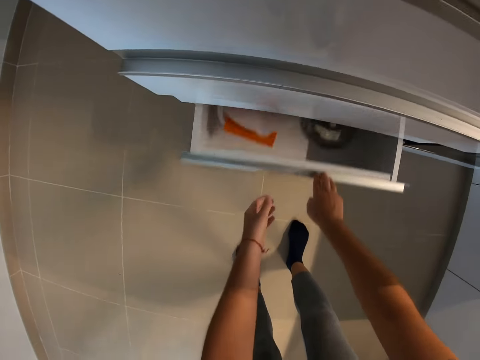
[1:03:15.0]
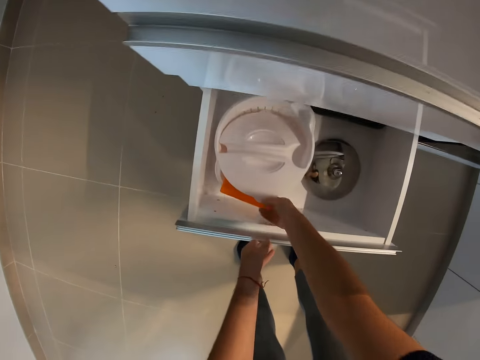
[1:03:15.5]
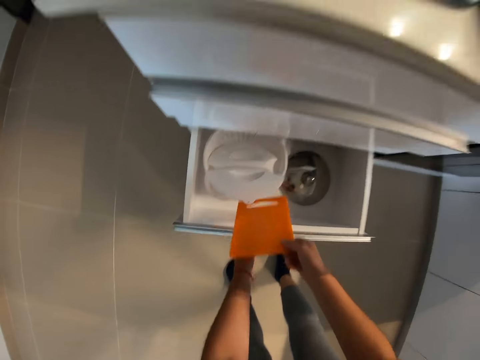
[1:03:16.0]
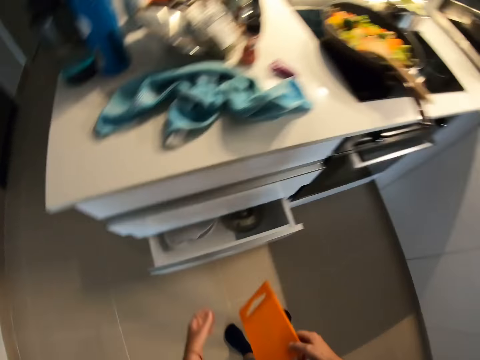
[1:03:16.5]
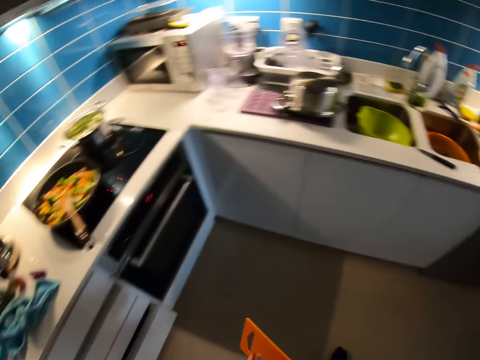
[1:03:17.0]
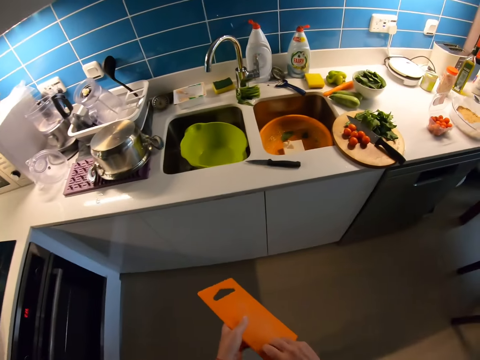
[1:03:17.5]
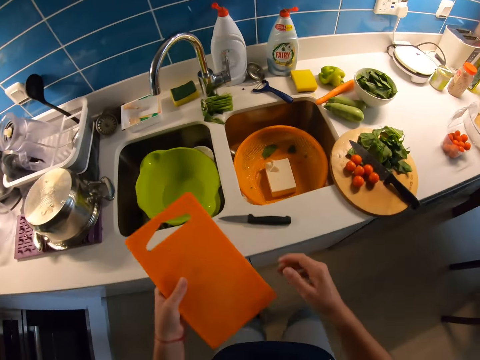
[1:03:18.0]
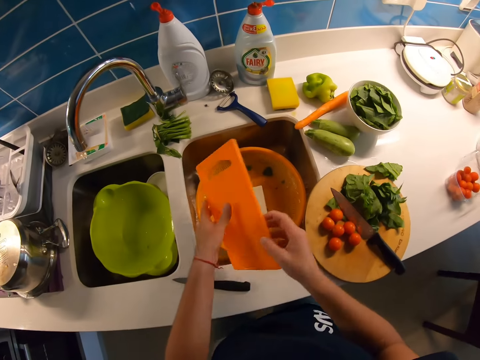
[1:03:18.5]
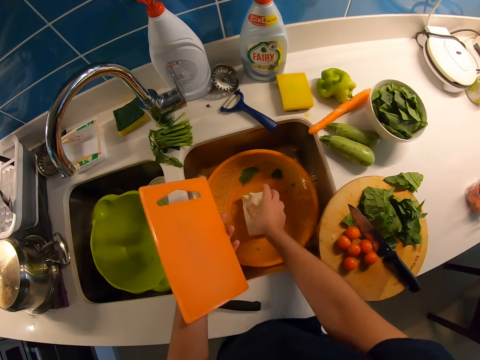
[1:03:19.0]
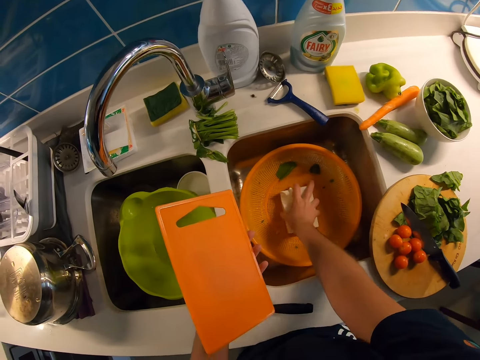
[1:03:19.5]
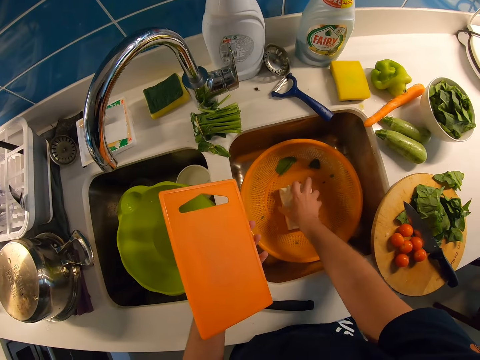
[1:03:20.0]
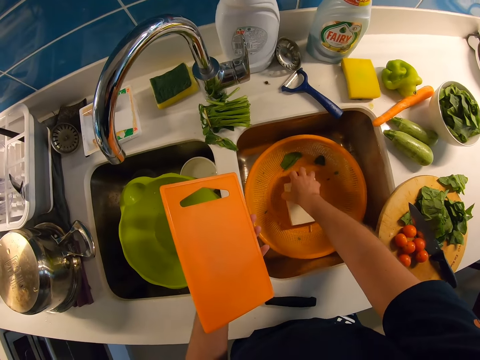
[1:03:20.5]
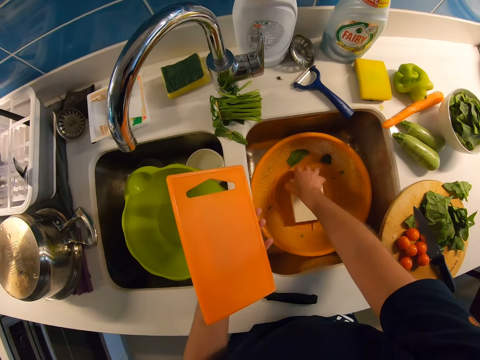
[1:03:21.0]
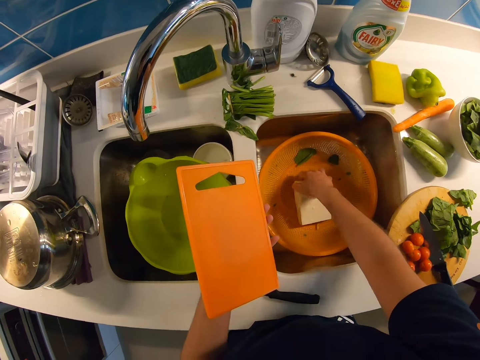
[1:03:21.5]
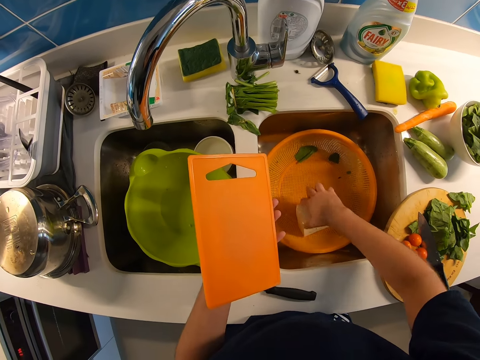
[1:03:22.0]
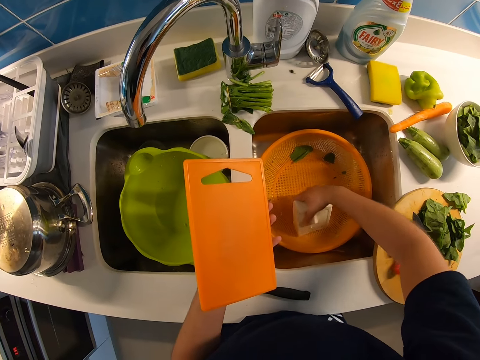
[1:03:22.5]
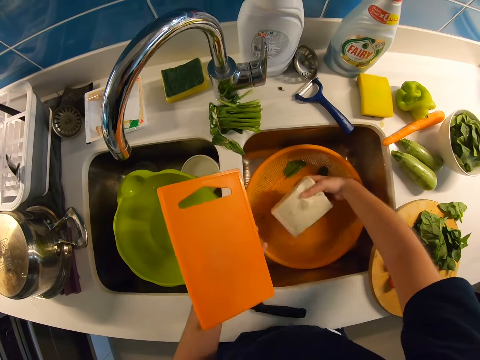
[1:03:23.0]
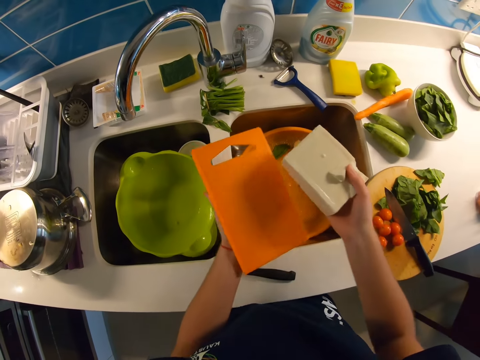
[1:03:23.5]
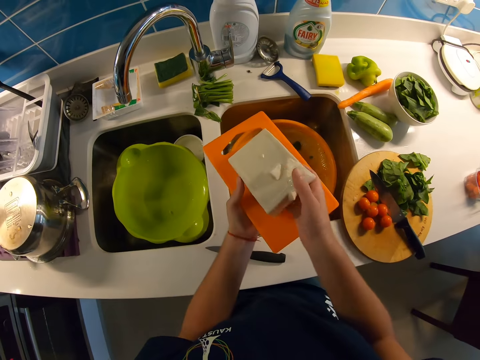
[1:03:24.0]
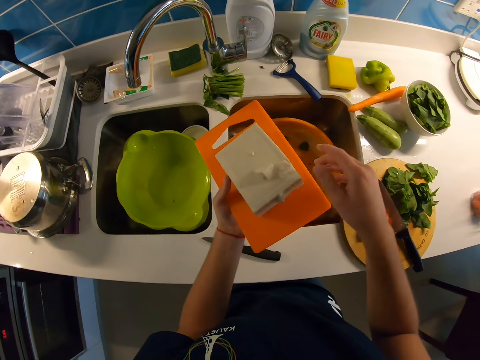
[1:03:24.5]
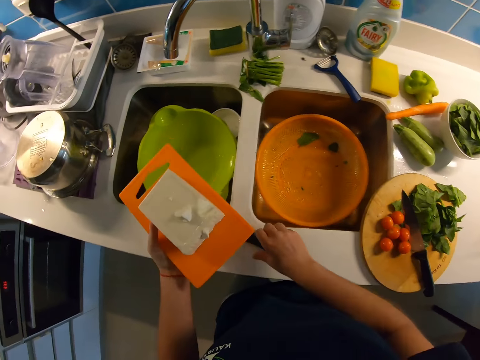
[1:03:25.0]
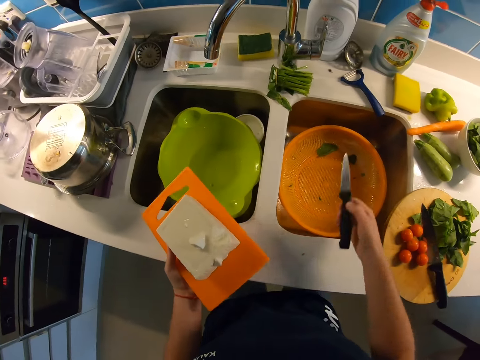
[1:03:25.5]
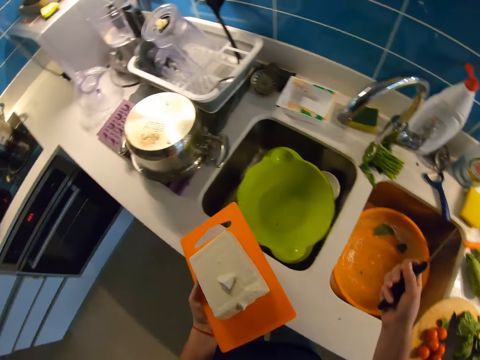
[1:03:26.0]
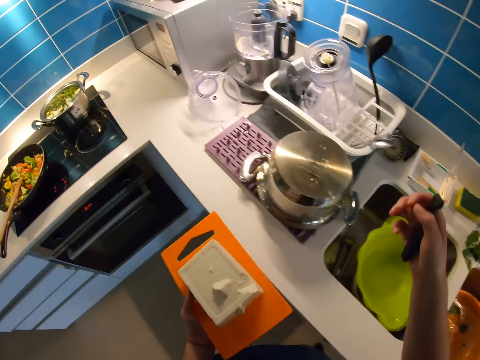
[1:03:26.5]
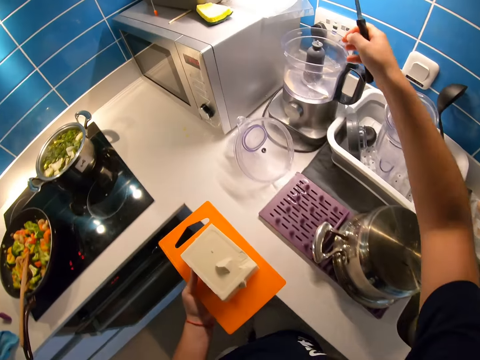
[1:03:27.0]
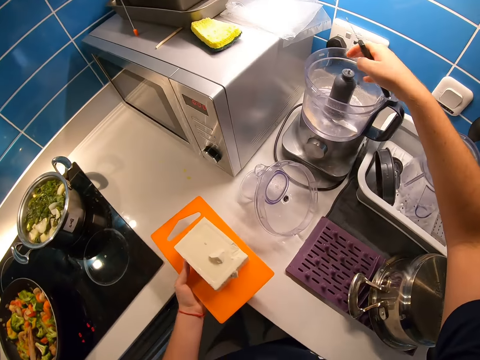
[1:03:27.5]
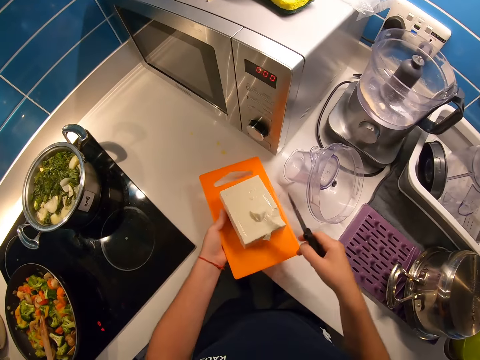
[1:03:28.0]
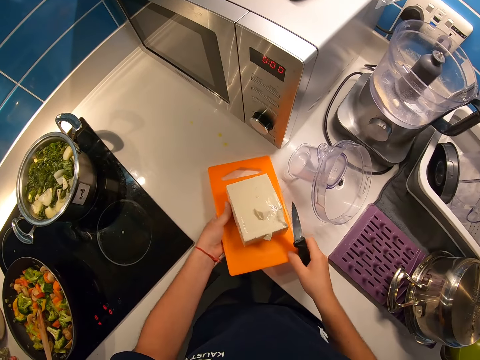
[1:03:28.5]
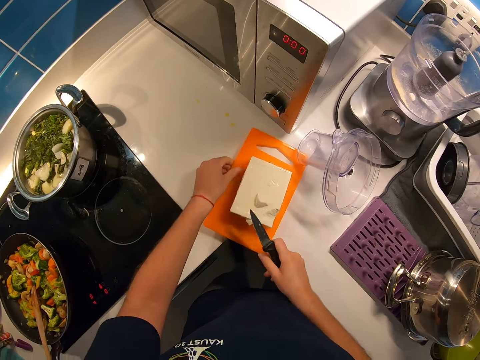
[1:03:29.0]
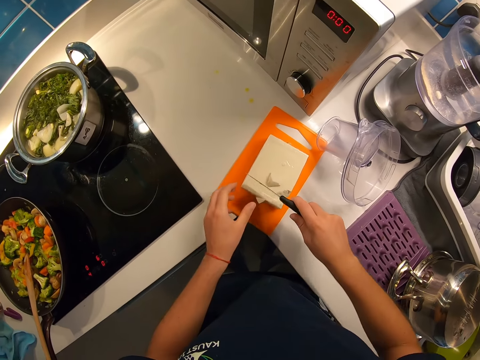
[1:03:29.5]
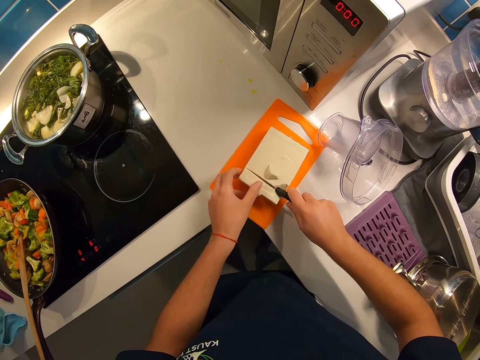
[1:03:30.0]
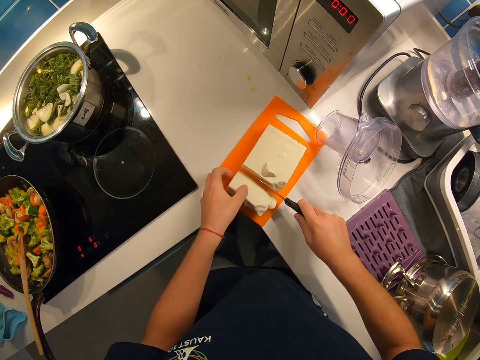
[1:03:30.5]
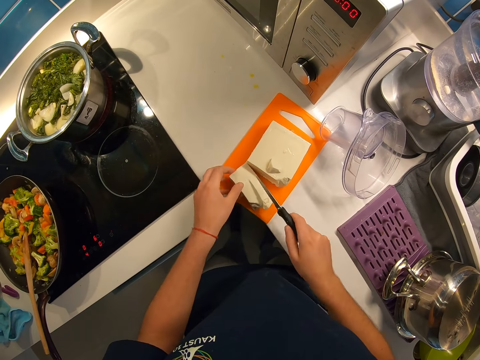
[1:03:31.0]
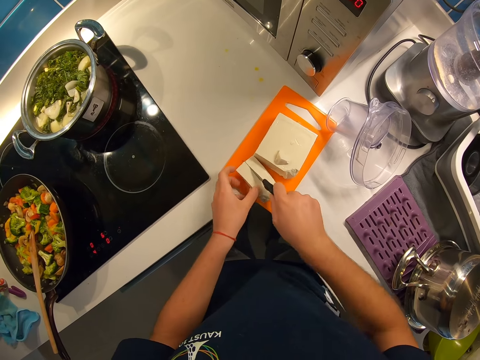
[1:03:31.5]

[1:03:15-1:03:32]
The camera wearer opens a drawer. She touches the drawer. She picks up a tray from the kitchen drawer with her right hand. She closes the drawer with her left hand. She walks around the kitchen. She passes the tray to her left hand. She touches the tray with her right hand. She grabs a tofu or butter in a sieve with her right hand. She places the tofu on the tray with her right hand. She picks up a knife from a kitchen basement with her right hand. She walks around the kitchen. She drops a piece of tofu in a blender with her right hand. She touches the tray with her right hand. She places the tray on the kitchen basement with both hands. She slices the tofu on the tray with her right hand. She touches the tofu on the tray with her left hand and turns the tofu on the tray with her left hand. She slices the tofu on the tray with her right hand.

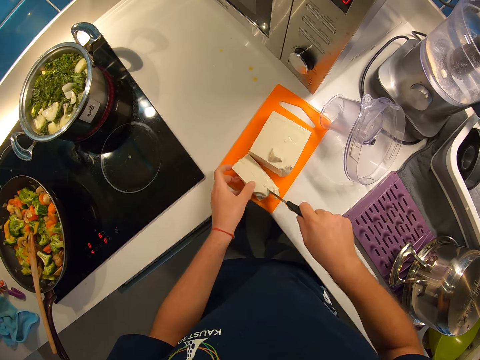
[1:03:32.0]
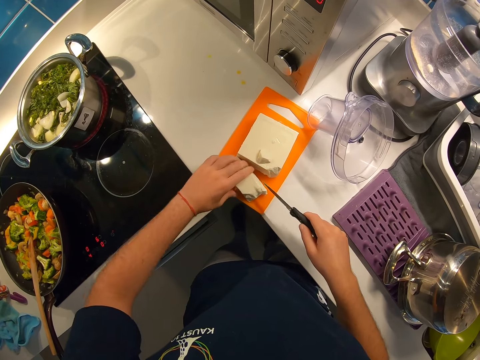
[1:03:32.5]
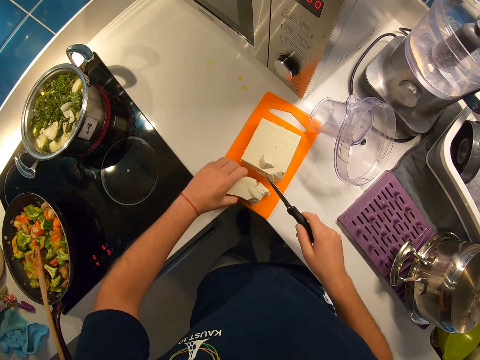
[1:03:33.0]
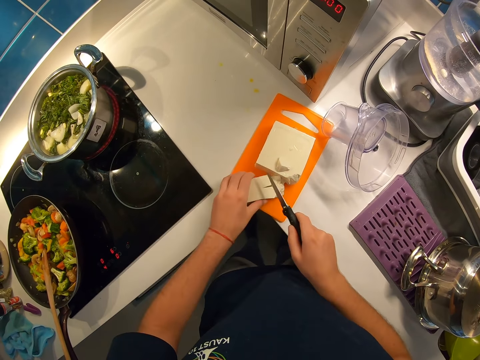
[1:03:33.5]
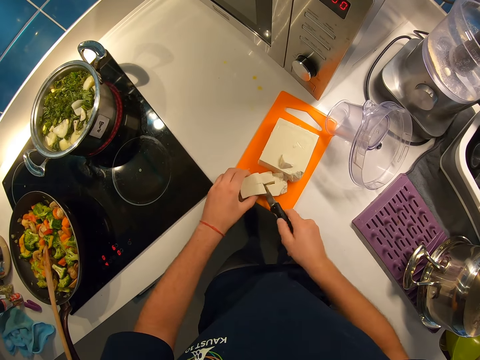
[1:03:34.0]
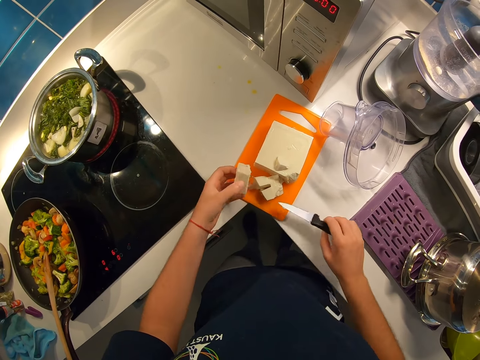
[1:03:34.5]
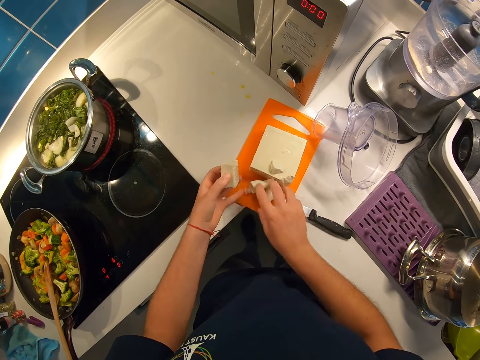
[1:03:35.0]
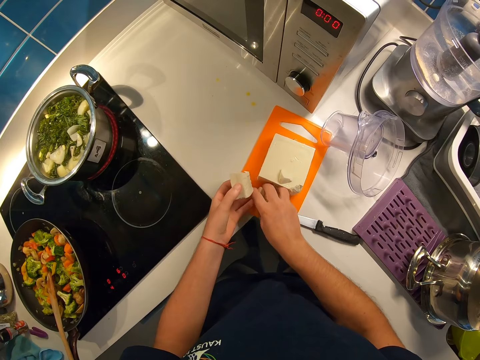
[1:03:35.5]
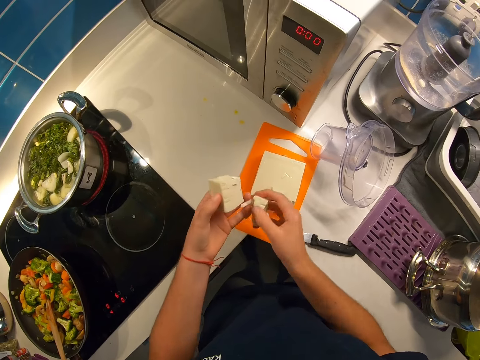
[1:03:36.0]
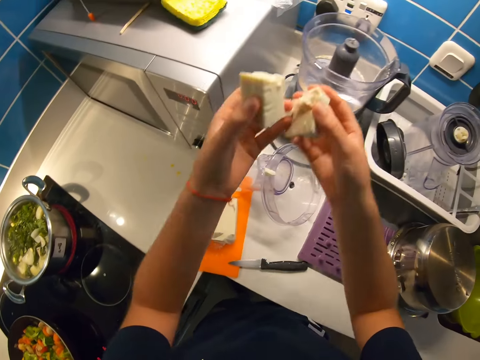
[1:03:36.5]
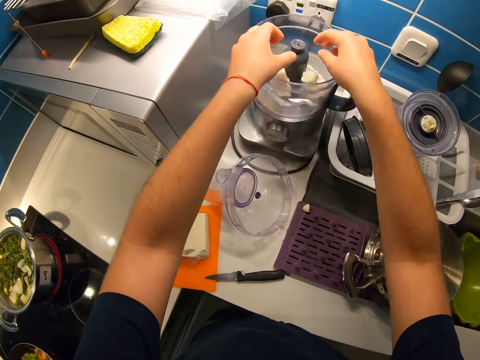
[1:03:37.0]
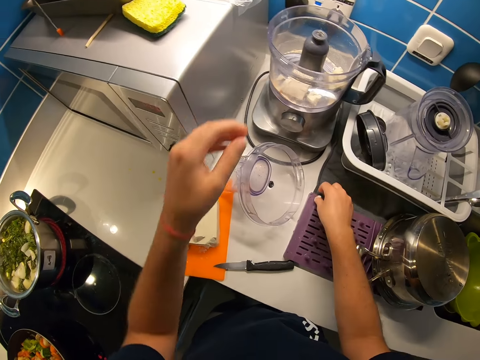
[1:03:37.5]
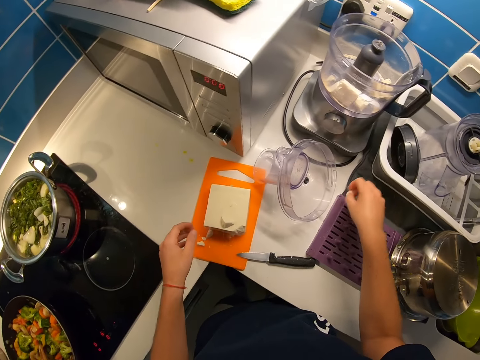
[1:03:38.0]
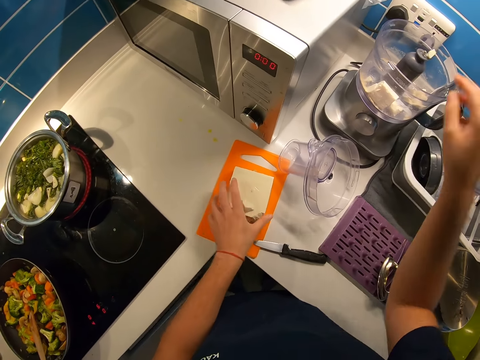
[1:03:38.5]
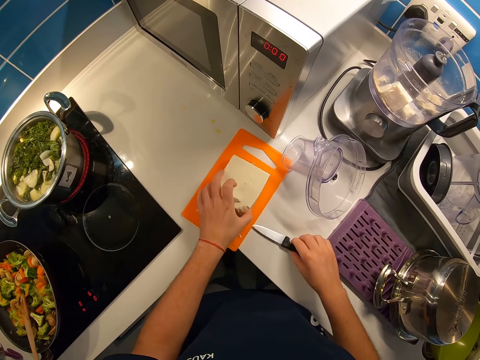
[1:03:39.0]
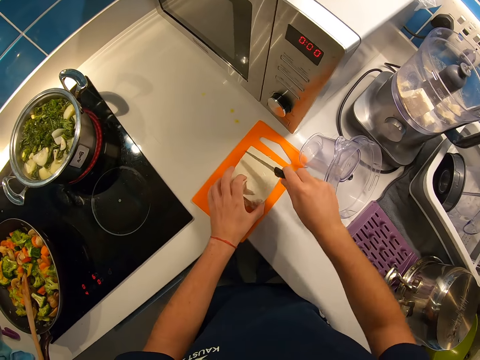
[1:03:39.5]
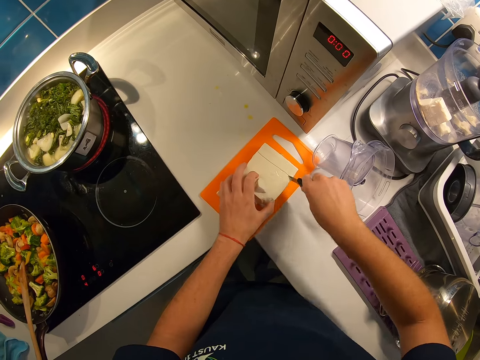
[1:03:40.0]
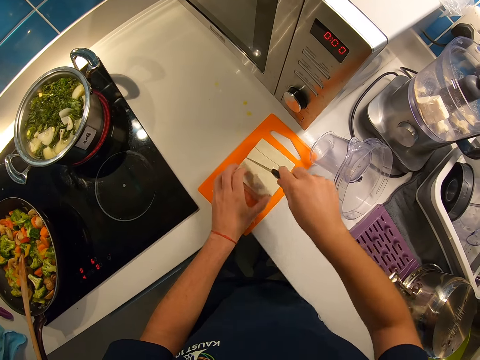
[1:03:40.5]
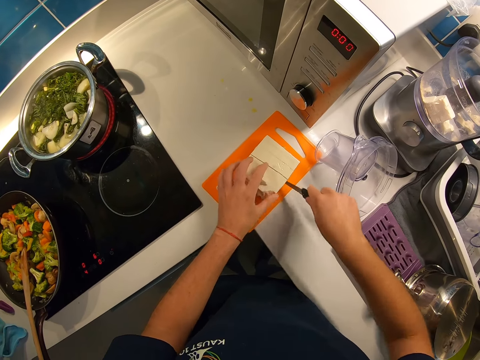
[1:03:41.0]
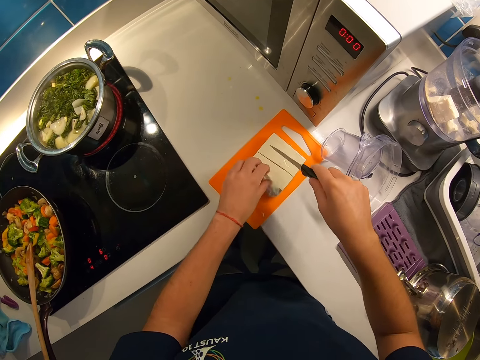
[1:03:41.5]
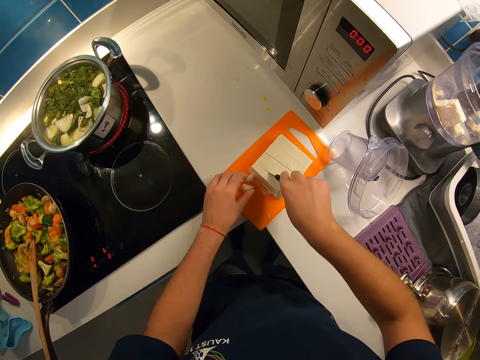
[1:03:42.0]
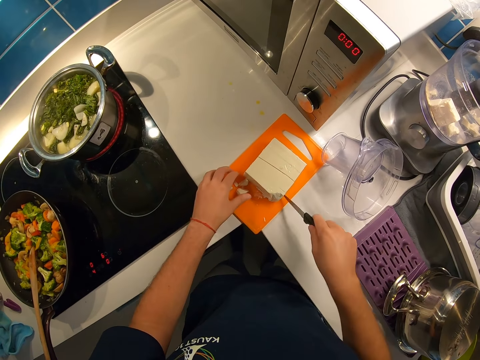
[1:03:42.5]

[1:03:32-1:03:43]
The camera wearer turns a tofu or butter on a tray with her left hand. She slices the tofu on the tray with her right hand. She grabs the tofu with her left hand. She places a knife on the kitchen basement with her right hand. She grabs the tofu with her right hand. She places the tofu in the blender with her right hand. She places the tofu in the blender with her left hand. She places a piece of tofu in the blender with her right hand. She picks up a piece of butter. She drops the piece of butter in the blender. She touches the tofu in the tray with her left hand. She picks up the knife from the kitchen basement with her right hand. She slices the tofu on the tray with her right hand. She places a piece of tofu on the tray with her left hand. She slices the tofu on the tray with her right hand.
